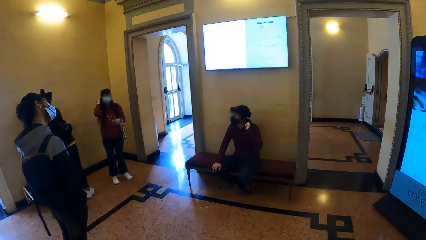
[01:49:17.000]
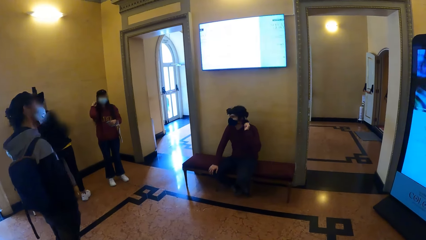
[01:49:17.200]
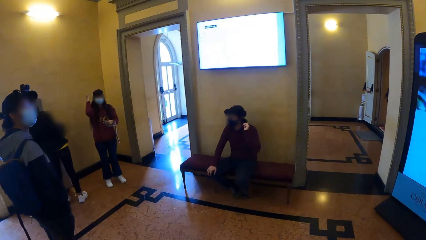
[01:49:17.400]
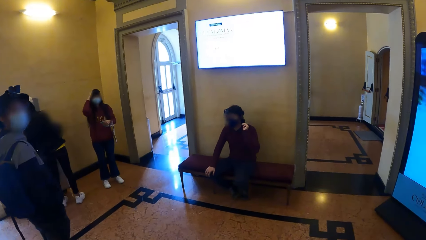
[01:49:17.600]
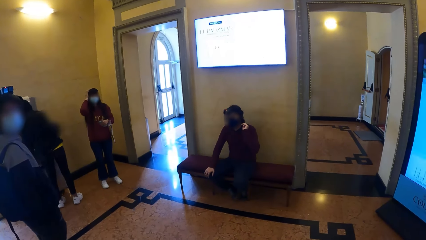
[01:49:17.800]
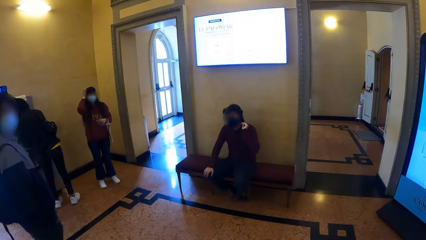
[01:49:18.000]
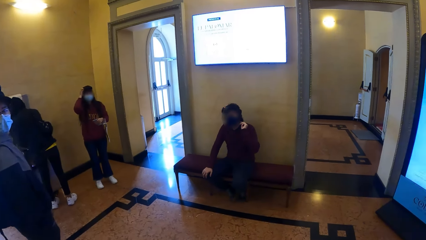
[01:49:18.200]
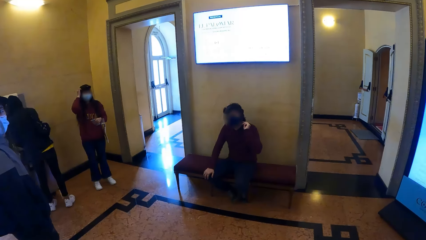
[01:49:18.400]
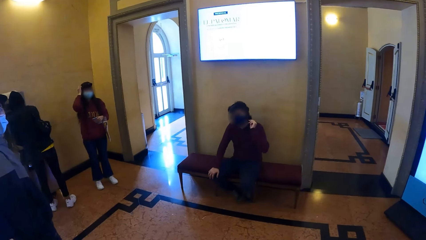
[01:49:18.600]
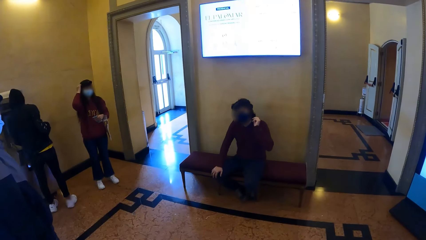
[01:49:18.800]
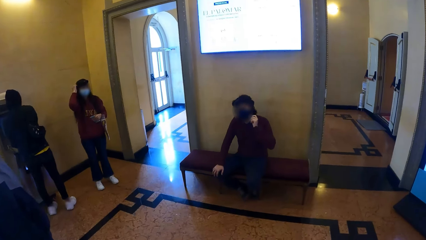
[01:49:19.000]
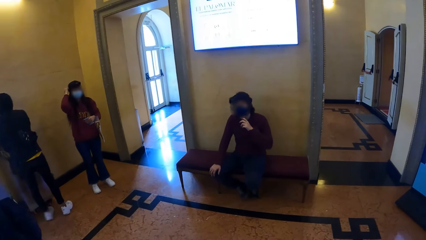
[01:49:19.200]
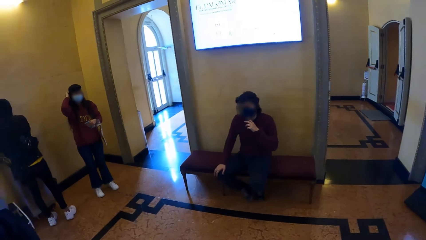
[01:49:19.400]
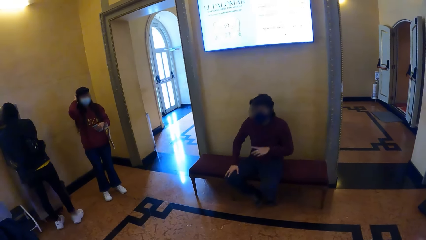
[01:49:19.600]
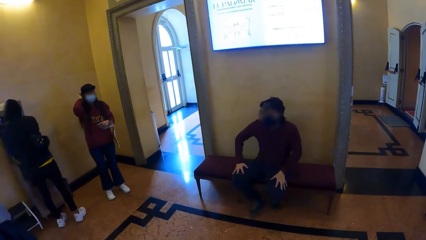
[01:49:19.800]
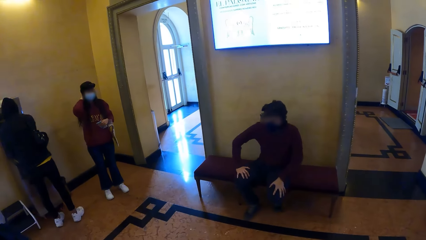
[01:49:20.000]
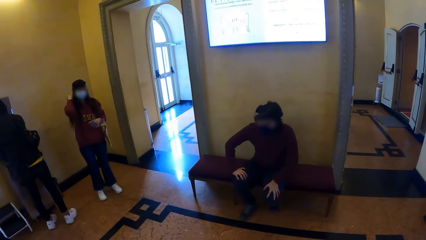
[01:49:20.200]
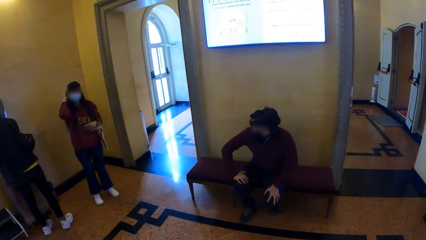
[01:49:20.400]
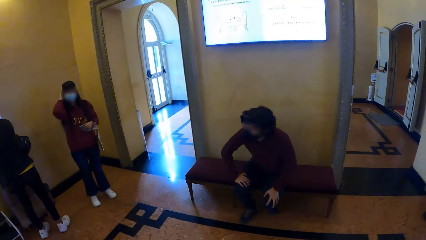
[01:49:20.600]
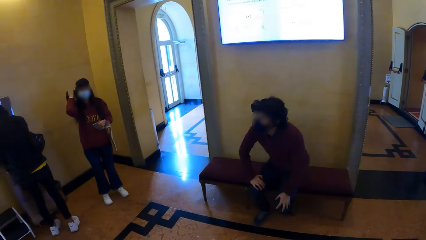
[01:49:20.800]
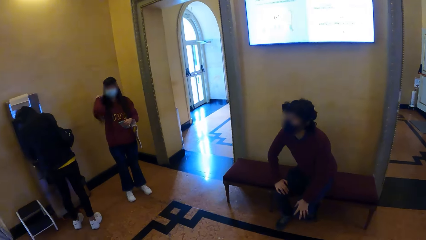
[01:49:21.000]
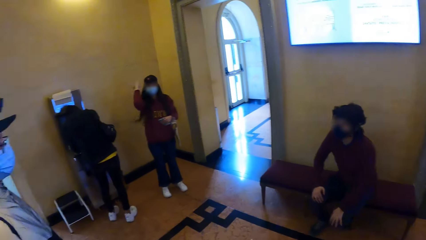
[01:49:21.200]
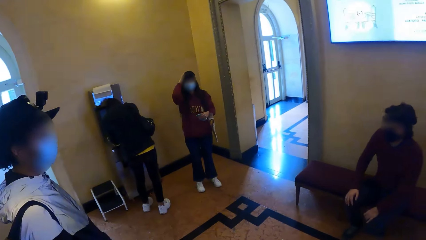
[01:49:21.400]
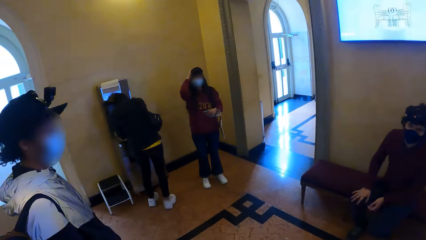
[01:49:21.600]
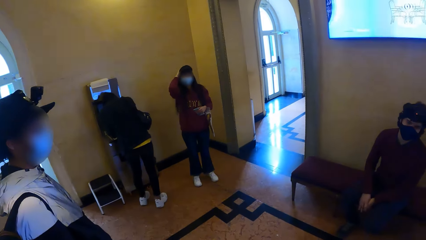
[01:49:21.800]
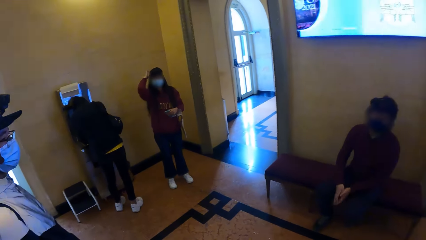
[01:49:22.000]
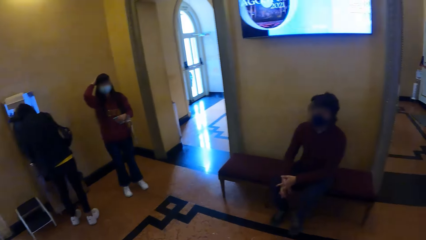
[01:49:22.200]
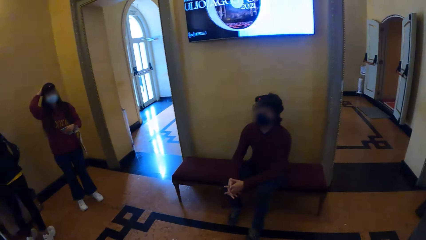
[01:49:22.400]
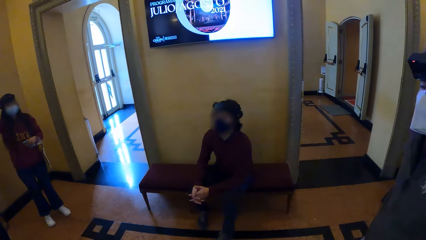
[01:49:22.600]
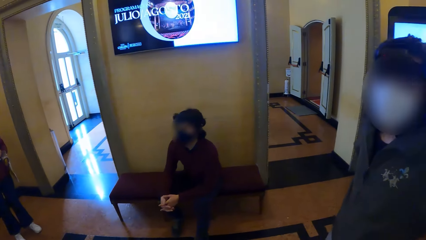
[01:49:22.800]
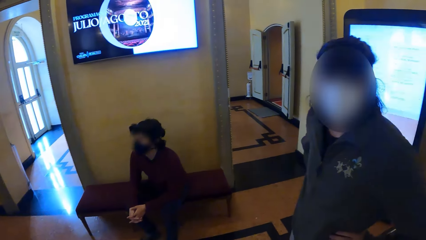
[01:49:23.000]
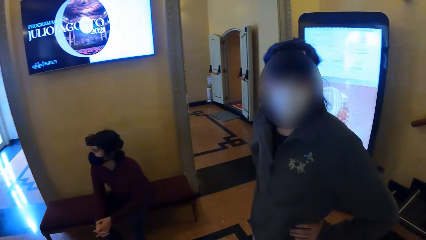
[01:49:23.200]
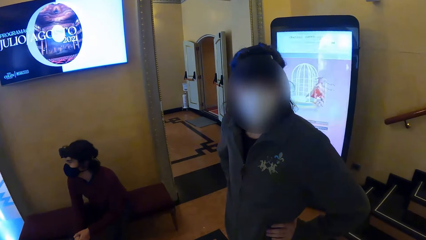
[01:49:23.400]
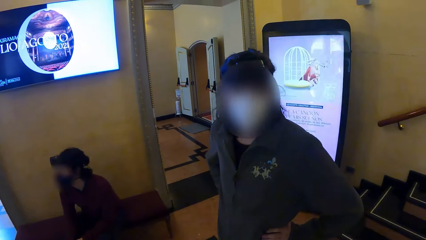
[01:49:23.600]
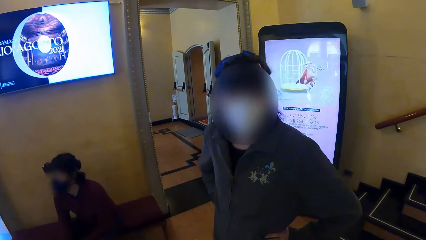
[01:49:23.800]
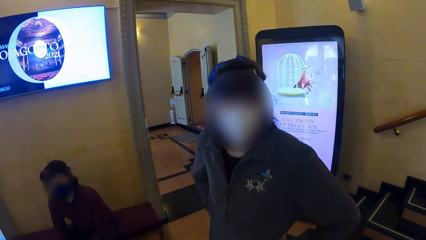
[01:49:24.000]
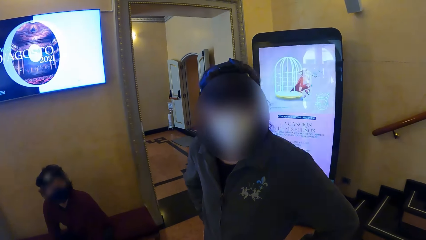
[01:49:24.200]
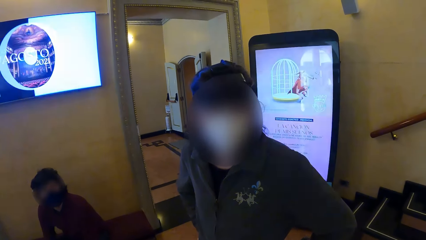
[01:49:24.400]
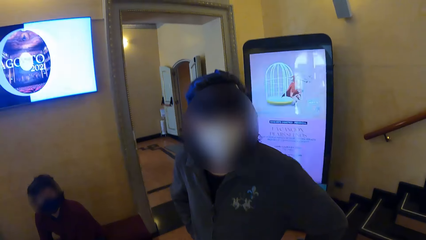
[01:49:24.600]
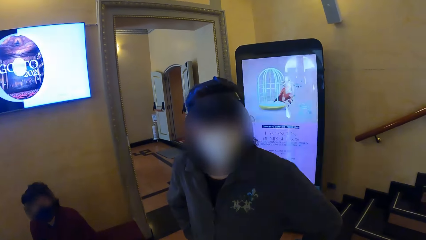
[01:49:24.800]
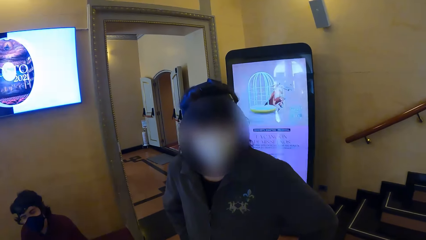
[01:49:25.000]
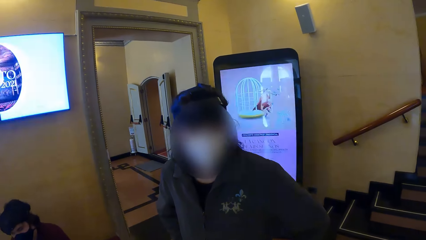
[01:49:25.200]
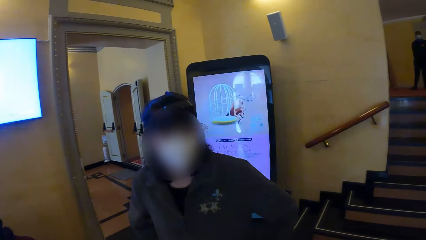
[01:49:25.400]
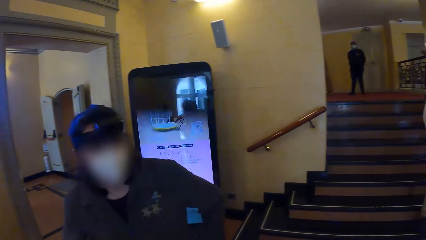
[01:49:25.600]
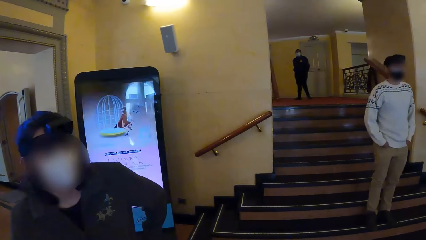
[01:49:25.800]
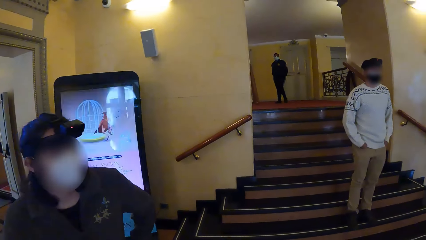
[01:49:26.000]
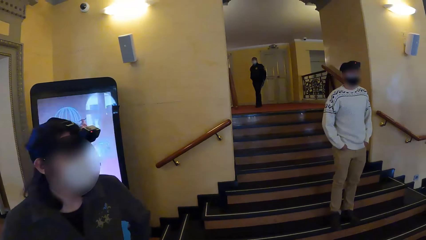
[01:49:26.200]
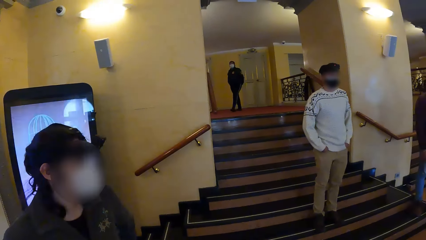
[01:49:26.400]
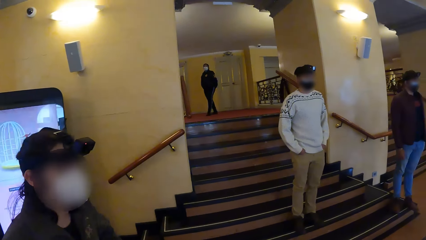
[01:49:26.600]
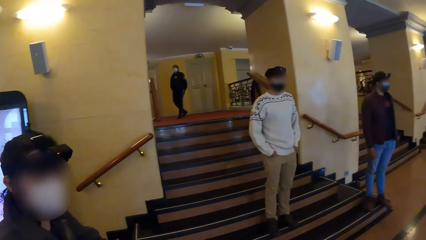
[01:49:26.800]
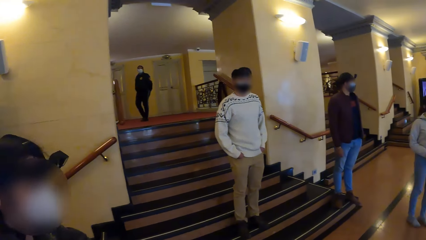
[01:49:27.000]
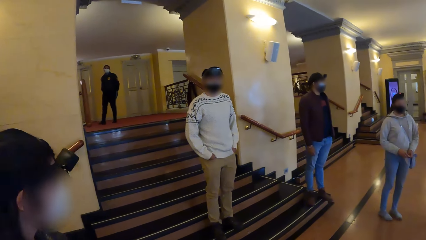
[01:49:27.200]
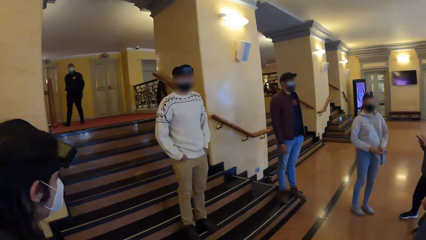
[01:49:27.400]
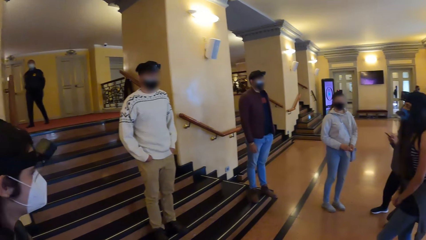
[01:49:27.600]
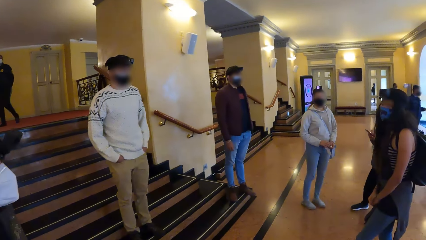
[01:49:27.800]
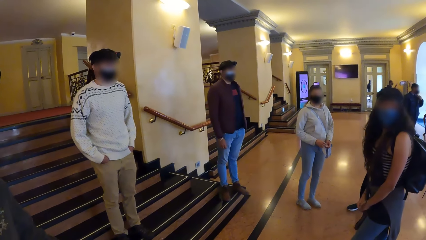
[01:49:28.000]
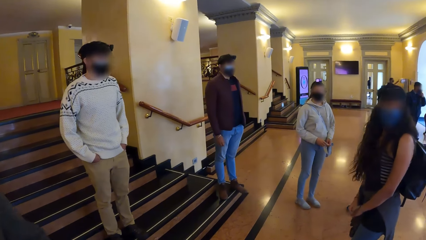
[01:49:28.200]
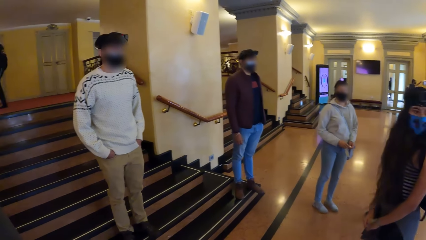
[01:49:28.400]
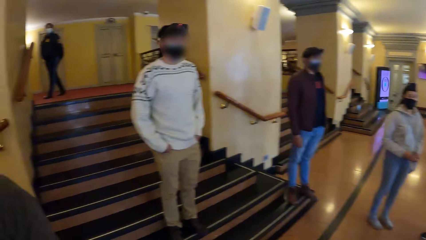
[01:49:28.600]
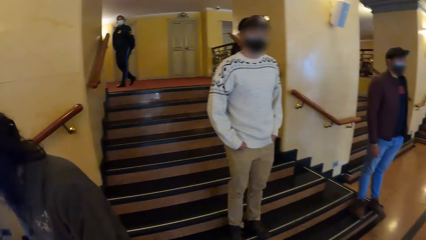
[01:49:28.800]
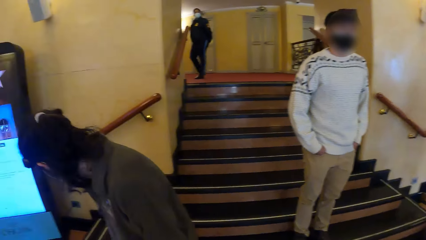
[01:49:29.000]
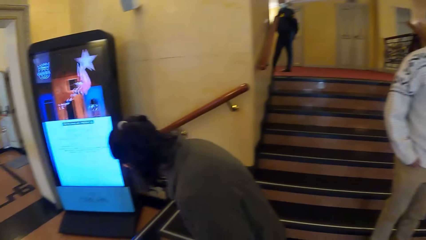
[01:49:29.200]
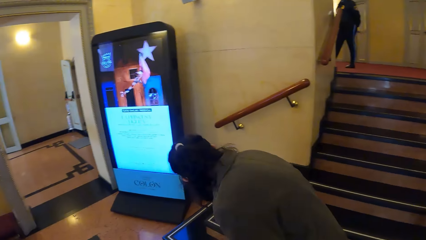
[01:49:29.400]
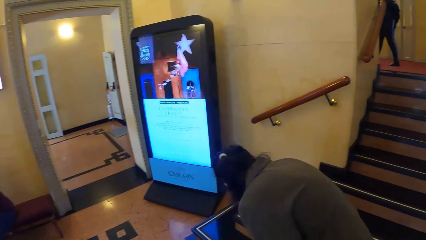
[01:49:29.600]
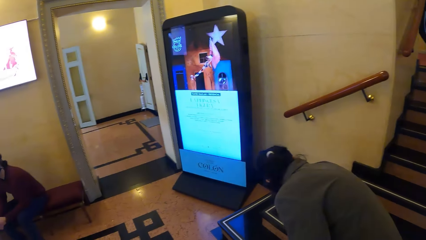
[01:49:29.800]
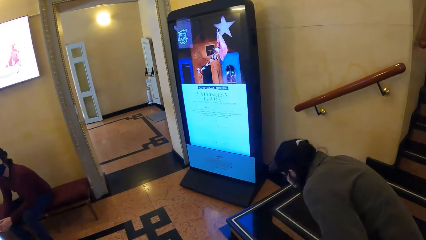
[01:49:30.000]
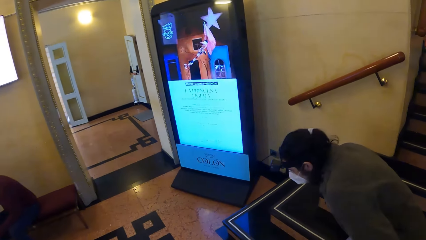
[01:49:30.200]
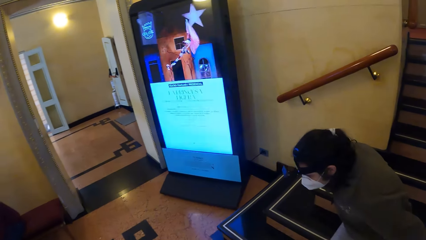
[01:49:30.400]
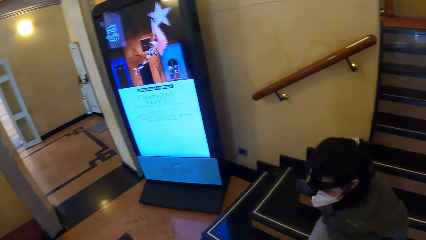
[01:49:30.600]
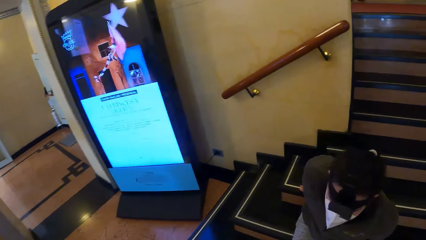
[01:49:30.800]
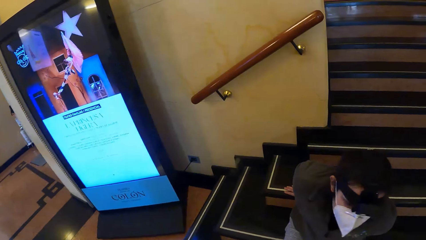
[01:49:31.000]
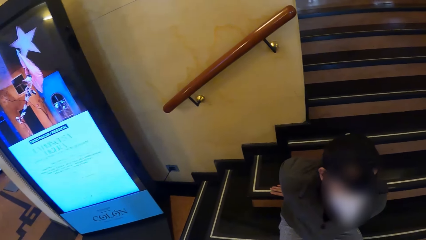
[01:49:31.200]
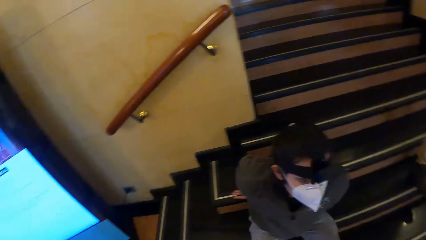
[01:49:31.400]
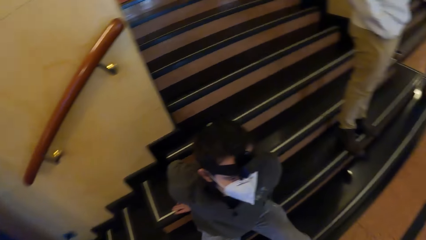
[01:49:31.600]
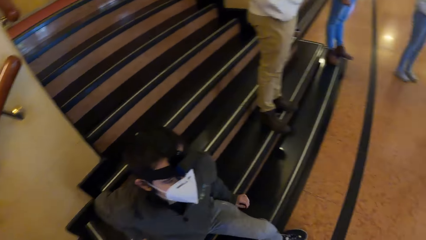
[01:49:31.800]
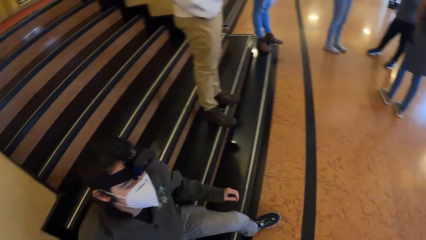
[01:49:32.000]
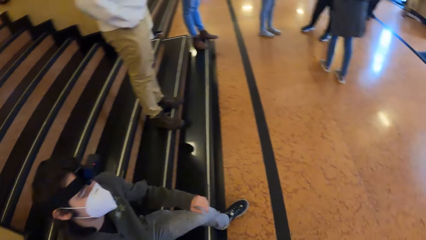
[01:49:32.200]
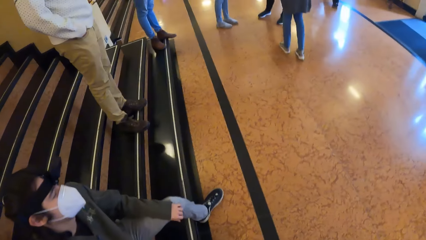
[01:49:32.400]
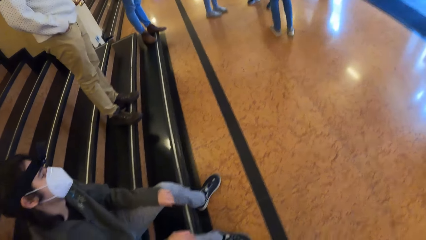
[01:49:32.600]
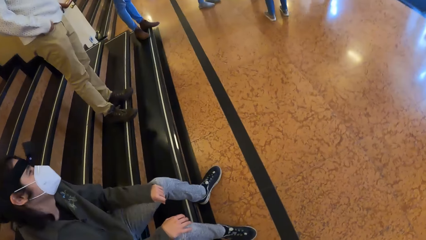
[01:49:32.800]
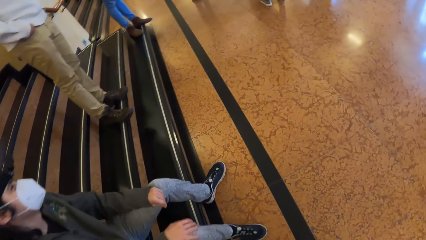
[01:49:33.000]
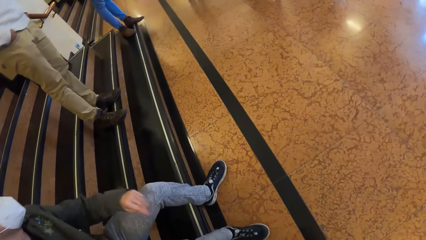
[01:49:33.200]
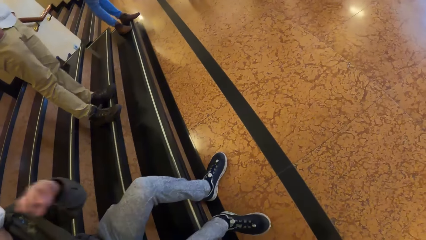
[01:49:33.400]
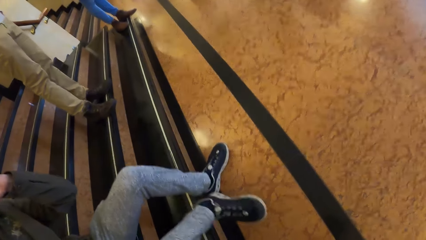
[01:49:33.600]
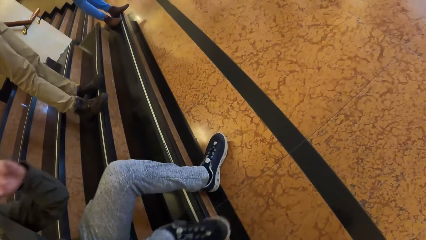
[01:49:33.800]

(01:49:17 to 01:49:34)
The camera wearer converses with a woman and two men. They converse with a man. The man sits on a step.
